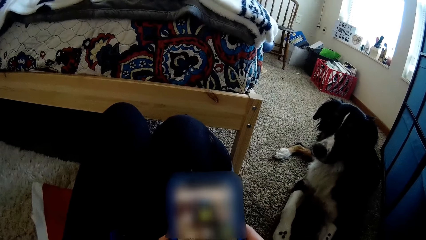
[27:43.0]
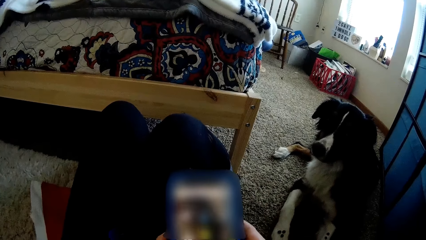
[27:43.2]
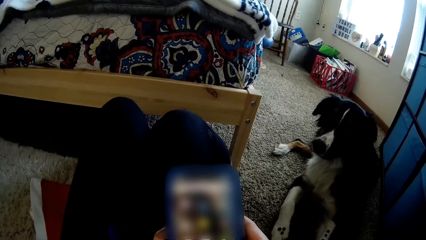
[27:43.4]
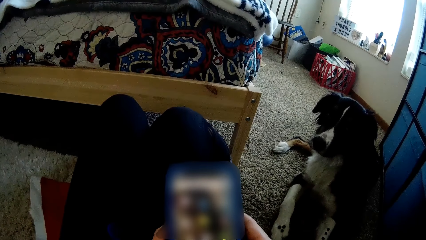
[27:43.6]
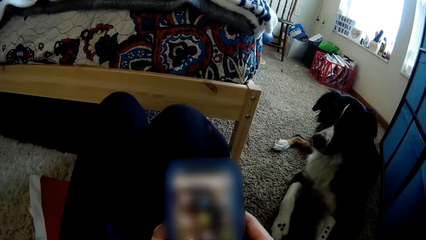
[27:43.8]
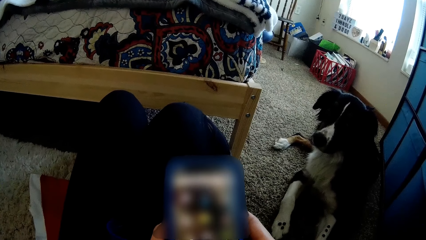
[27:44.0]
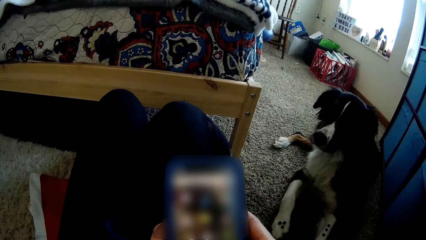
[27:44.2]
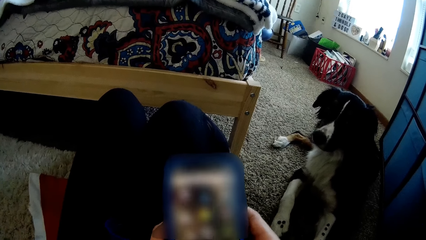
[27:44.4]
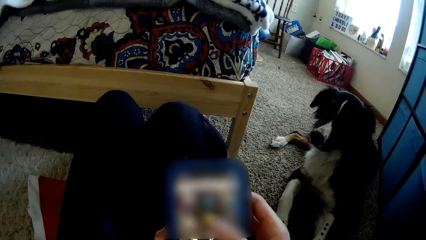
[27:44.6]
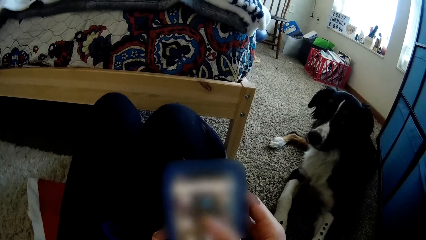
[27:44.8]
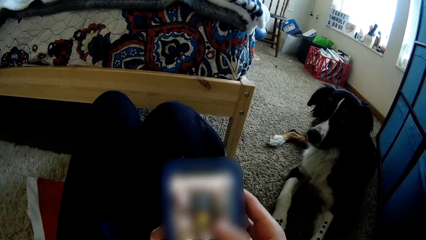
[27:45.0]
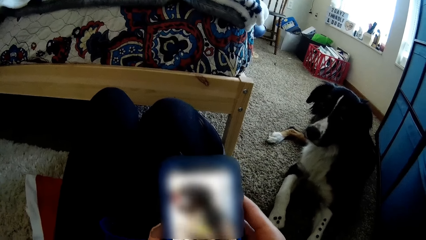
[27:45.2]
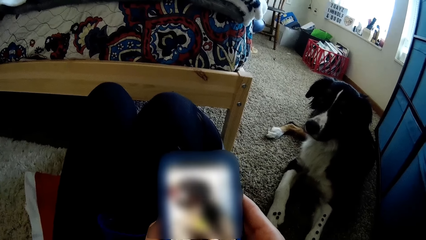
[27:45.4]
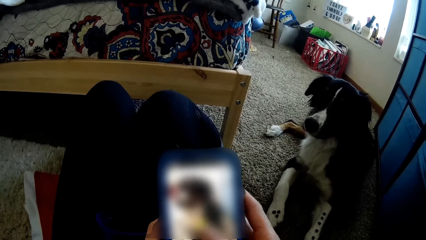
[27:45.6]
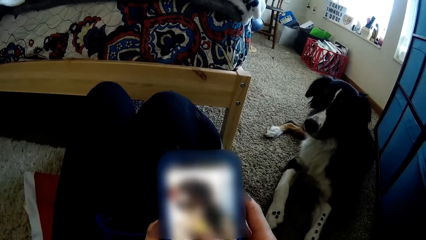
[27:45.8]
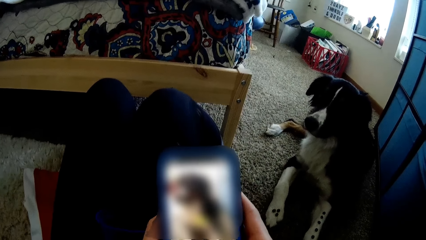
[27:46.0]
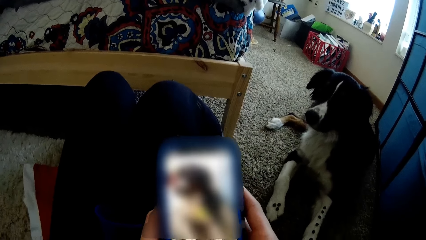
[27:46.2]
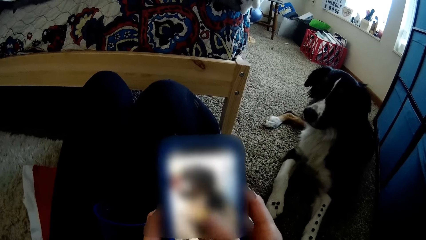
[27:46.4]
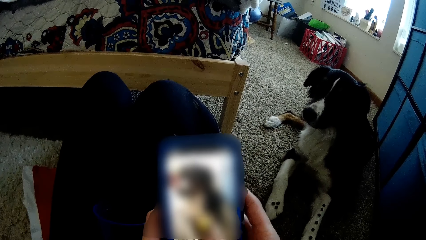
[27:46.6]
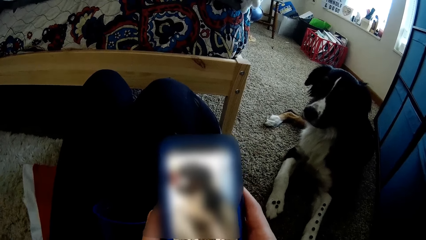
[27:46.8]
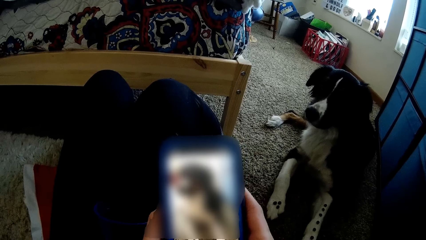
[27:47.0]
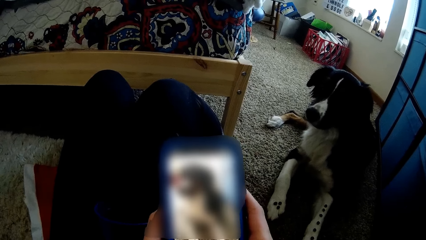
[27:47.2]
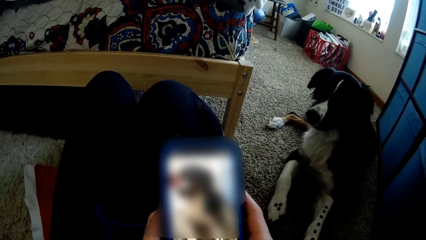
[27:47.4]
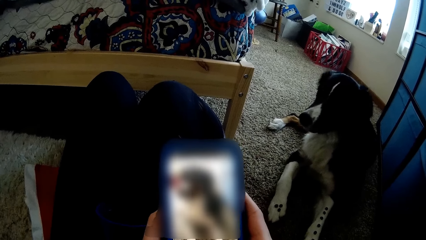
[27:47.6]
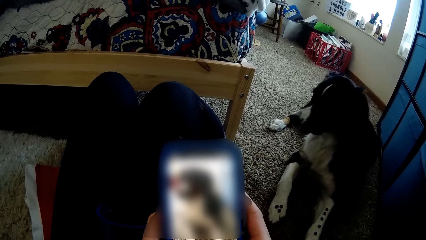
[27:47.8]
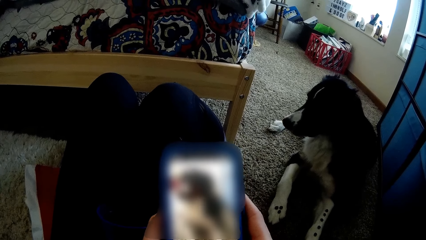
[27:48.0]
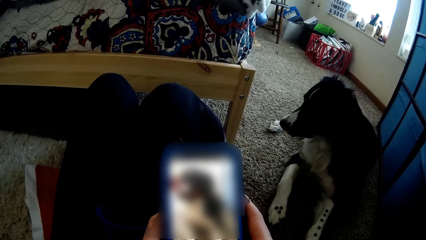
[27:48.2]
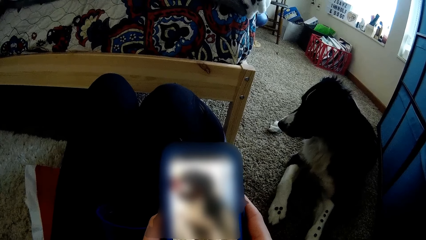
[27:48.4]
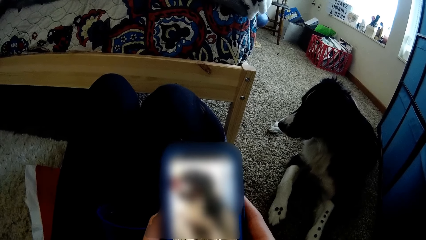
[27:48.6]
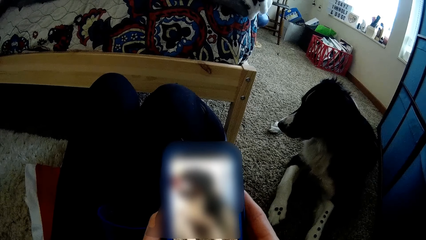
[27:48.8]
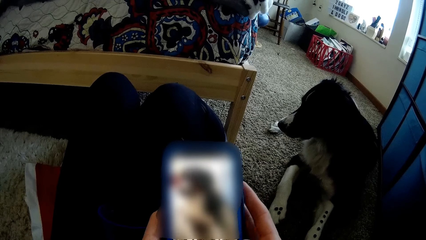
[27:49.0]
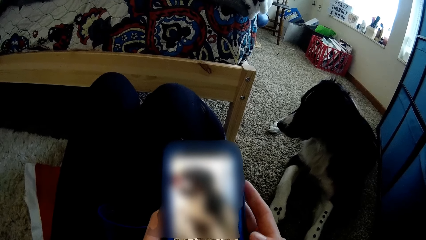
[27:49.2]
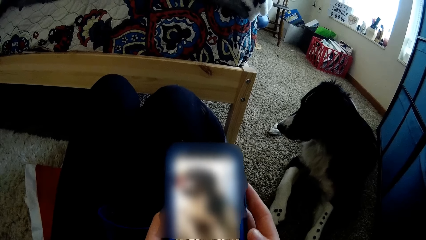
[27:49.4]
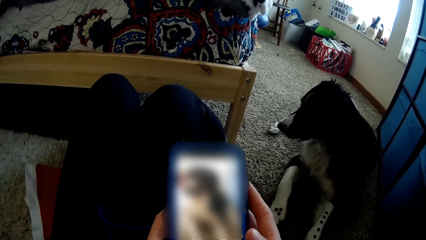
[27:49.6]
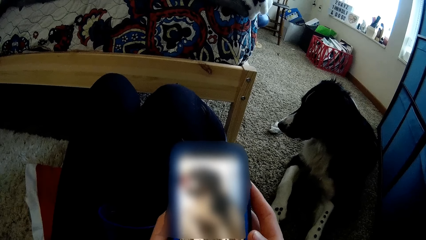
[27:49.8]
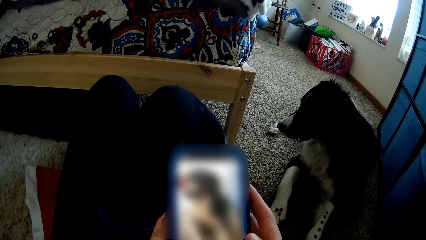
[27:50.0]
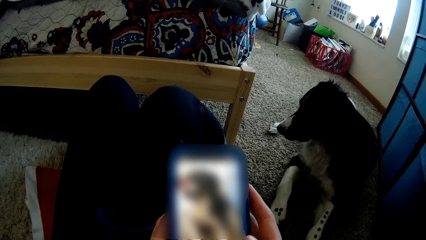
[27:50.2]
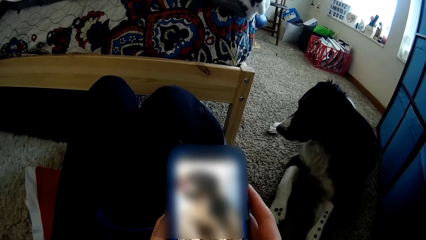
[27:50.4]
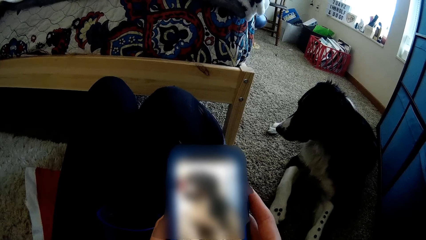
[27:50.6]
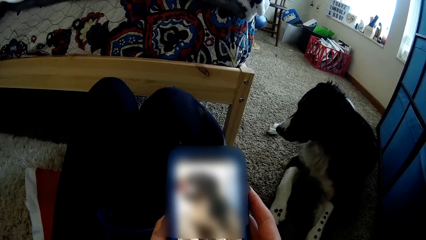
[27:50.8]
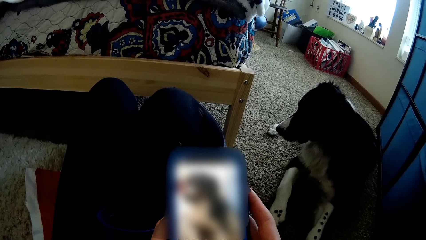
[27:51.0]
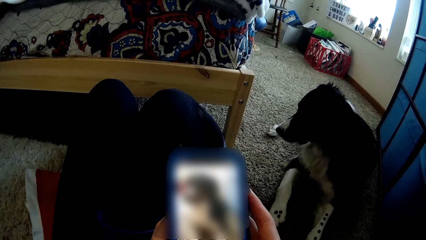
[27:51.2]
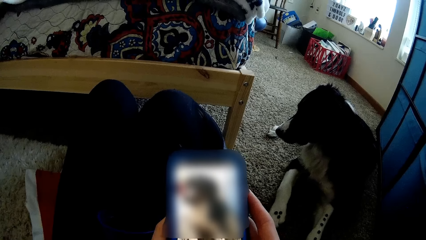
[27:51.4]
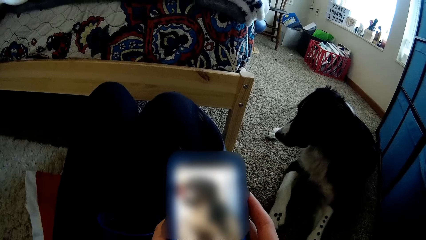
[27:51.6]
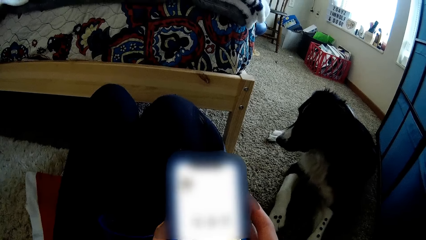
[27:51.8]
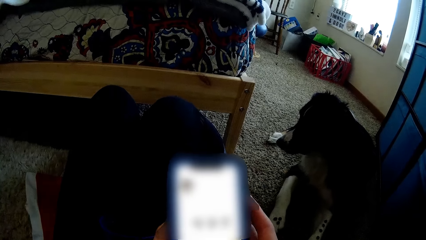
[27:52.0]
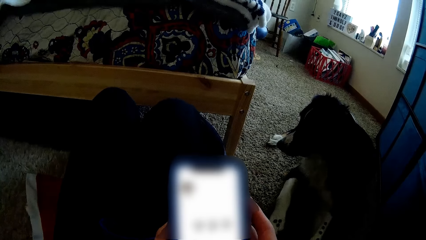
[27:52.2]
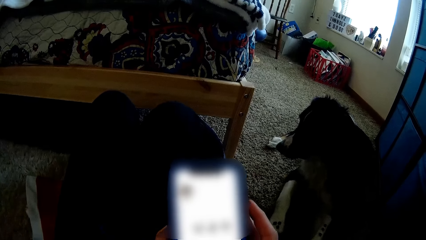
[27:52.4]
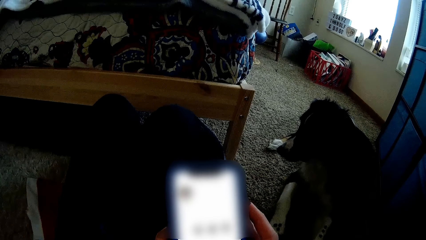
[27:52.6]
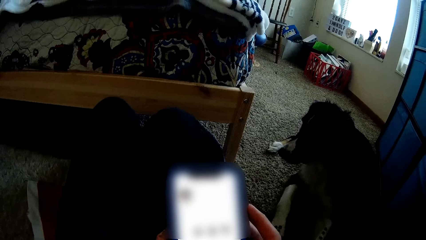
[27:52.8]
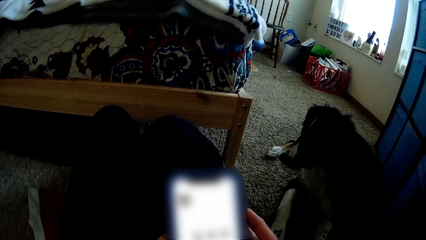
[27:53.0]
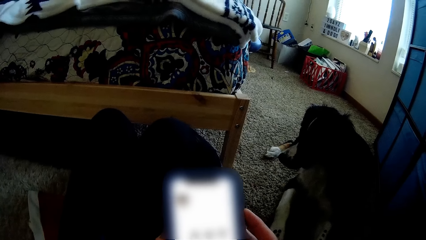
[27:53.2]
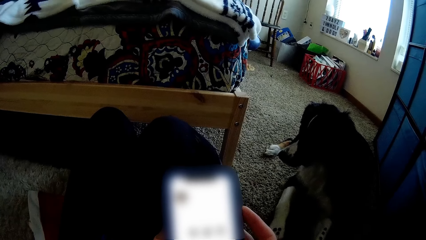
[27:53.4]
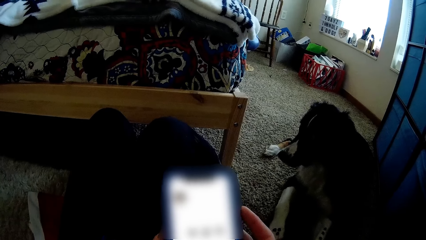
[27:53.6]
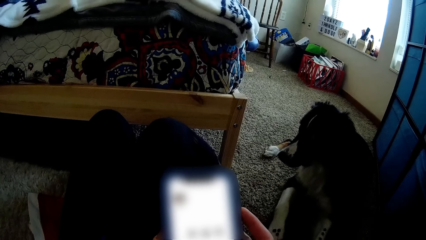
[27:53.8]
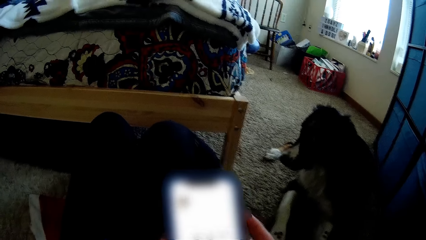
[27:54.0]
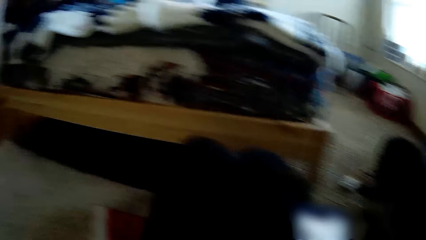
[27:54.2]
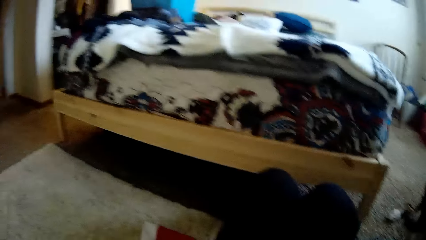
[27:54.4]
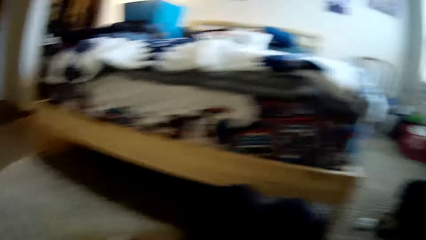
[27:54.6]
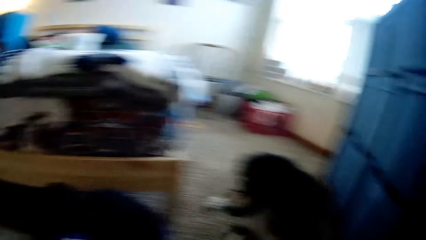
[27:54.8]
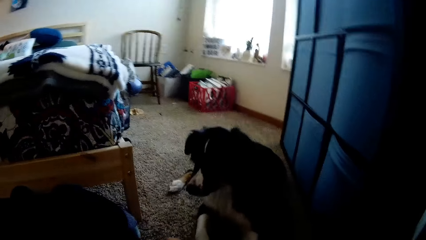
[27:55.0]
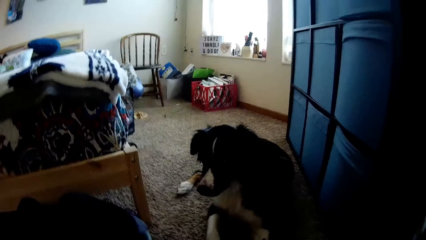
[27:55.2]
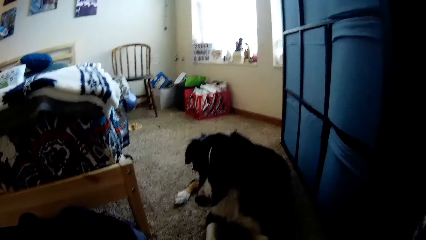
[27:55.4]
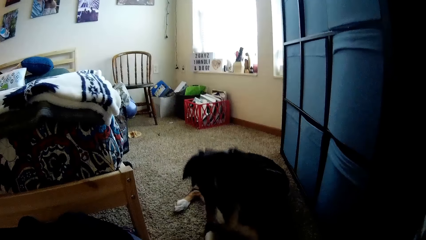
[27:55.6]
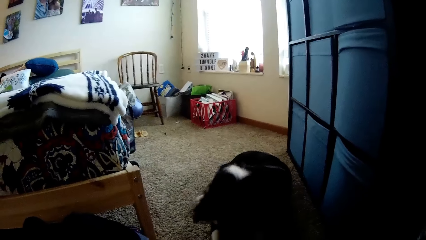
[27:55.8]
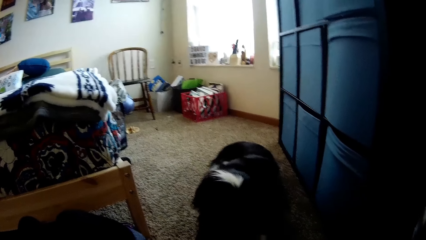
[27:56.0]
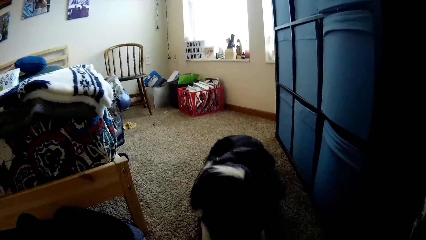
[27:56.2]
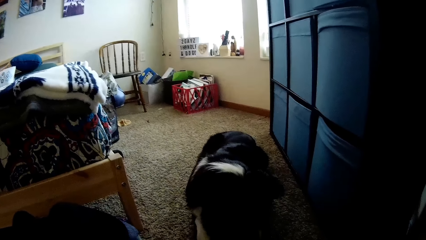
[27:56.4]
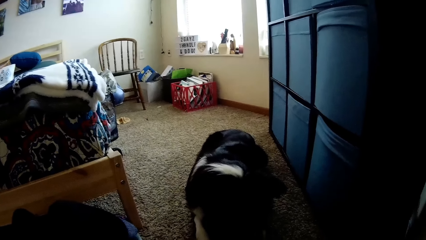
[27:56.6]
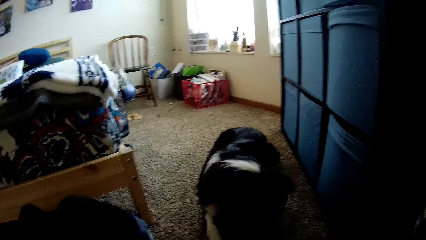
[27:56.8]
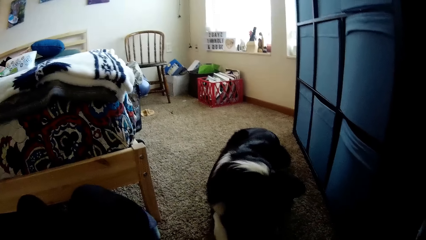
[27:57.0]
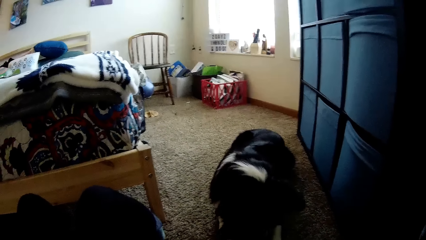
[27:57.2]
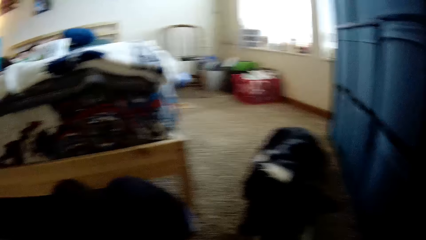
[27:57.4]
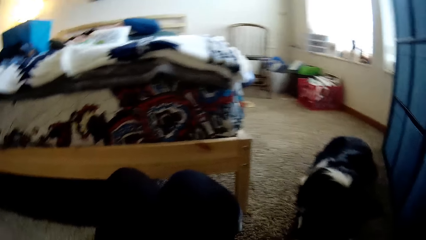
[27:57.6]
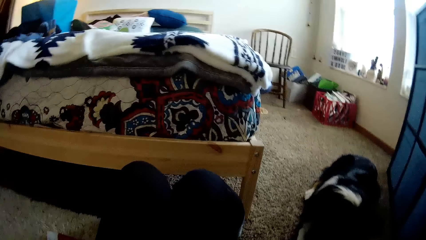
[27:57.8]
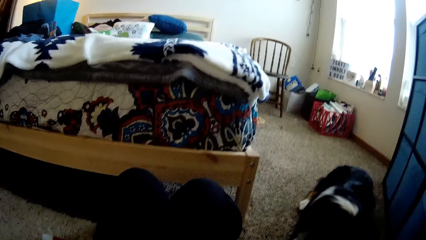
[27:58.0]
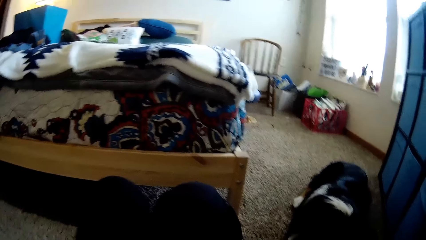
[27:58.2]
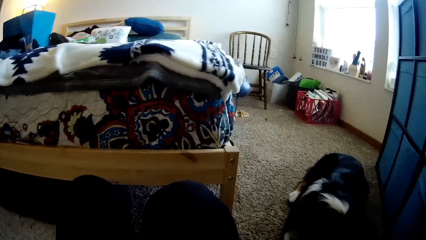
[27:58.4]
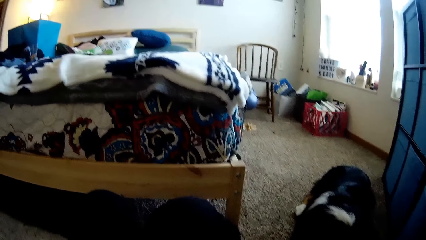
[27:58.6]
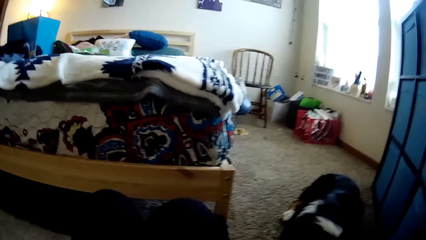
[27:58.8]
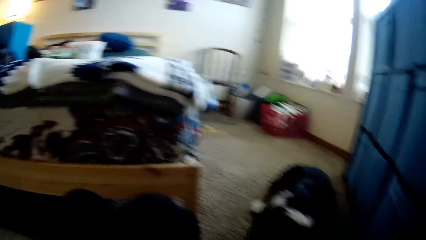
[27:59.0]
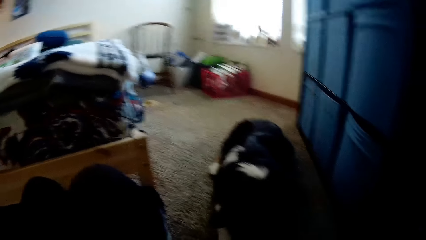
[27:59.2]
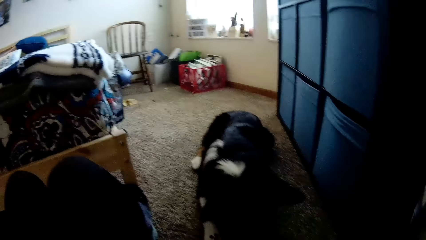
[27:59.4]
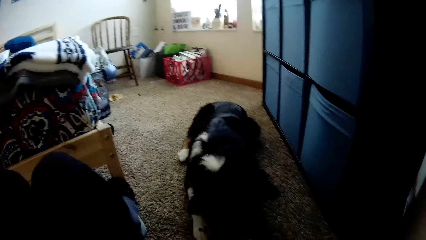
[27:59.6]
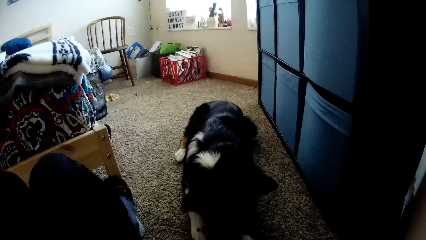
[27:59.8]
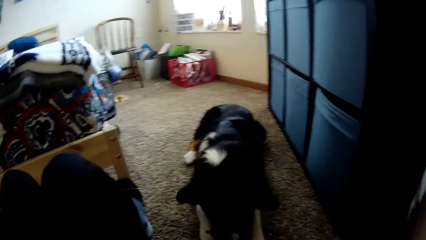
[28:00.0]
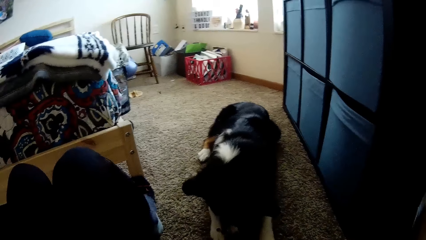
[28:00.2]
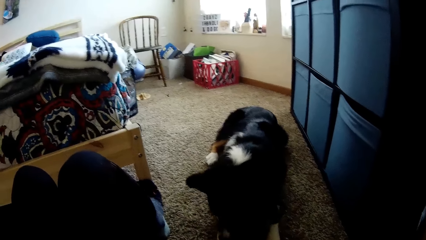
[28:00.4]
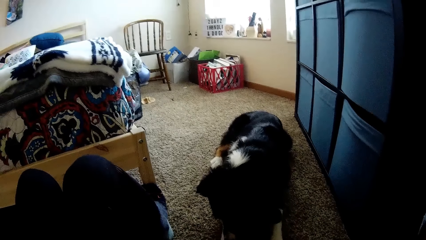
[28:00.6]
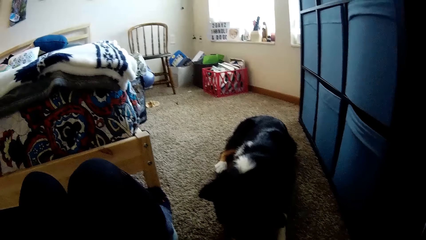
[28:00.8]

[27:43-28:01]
The camera wearer looks around the room.
